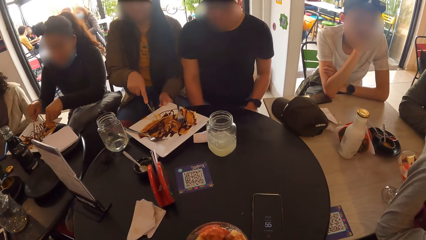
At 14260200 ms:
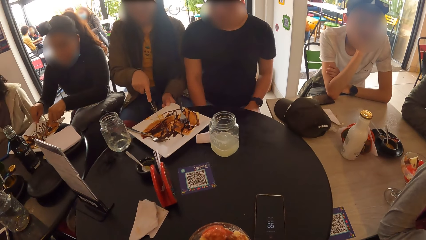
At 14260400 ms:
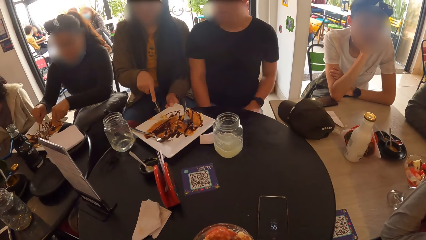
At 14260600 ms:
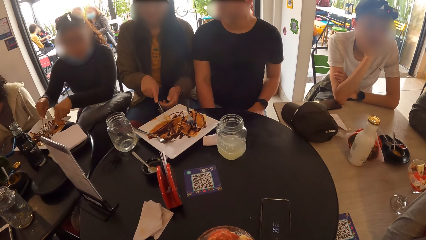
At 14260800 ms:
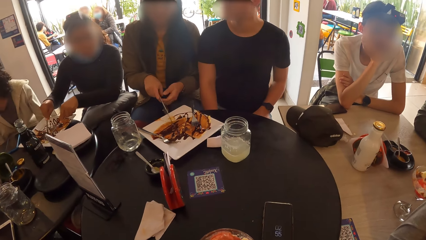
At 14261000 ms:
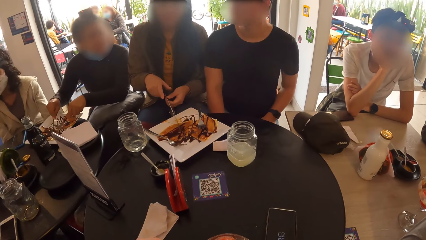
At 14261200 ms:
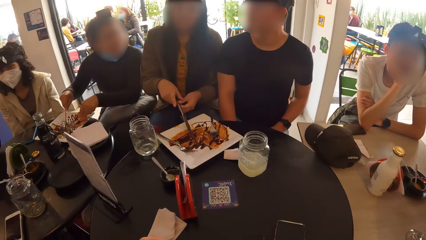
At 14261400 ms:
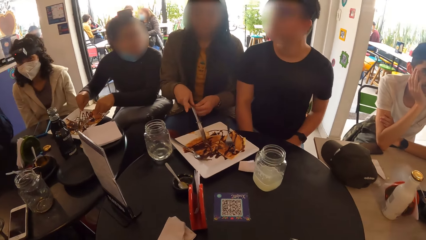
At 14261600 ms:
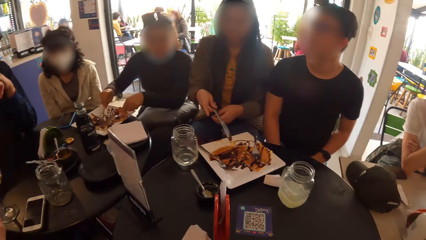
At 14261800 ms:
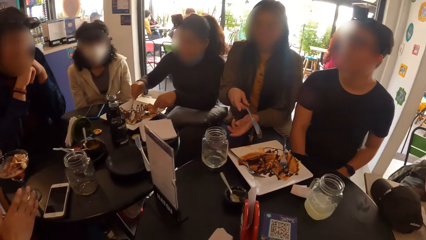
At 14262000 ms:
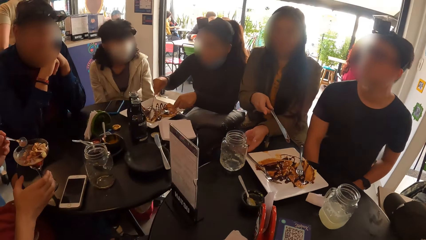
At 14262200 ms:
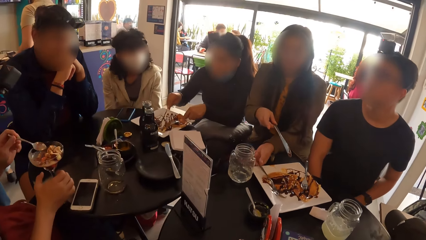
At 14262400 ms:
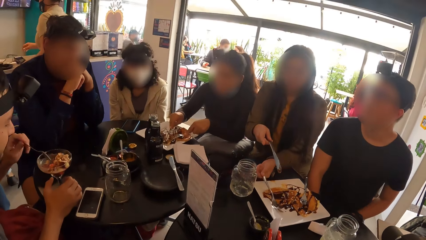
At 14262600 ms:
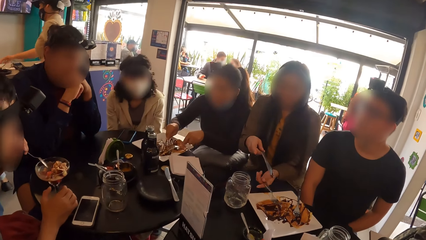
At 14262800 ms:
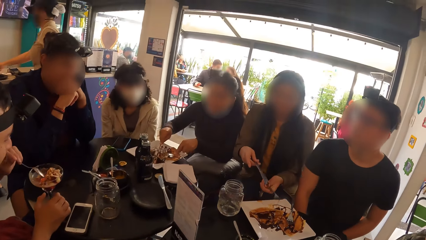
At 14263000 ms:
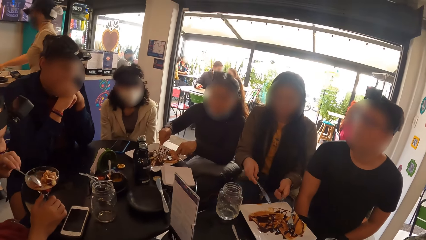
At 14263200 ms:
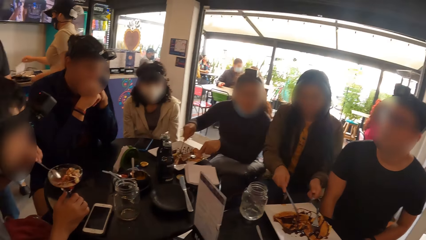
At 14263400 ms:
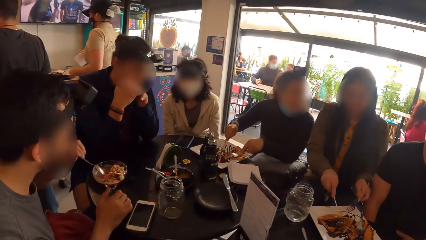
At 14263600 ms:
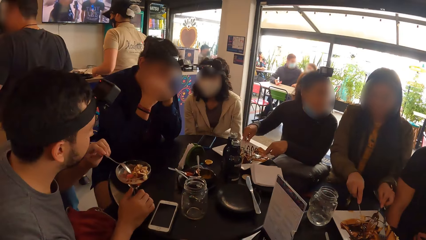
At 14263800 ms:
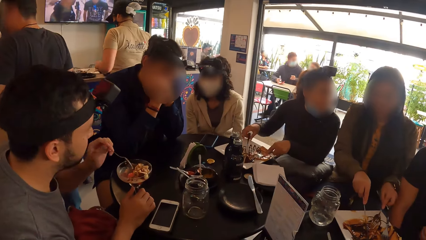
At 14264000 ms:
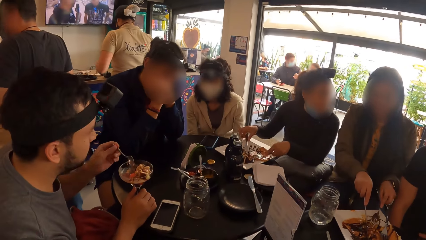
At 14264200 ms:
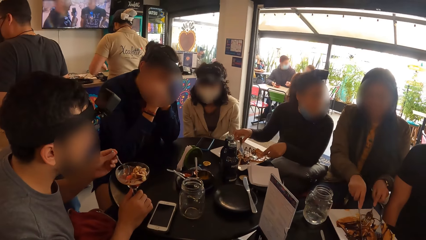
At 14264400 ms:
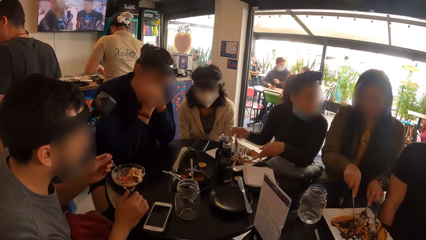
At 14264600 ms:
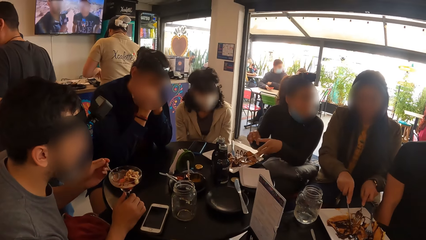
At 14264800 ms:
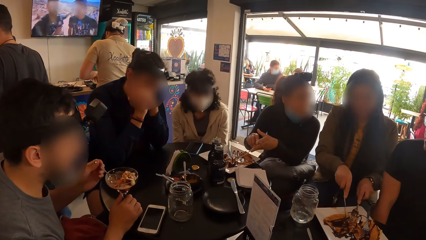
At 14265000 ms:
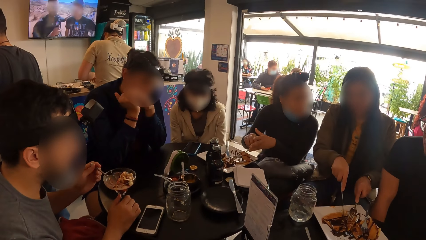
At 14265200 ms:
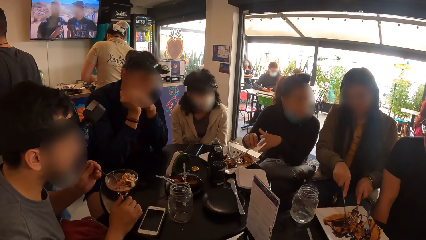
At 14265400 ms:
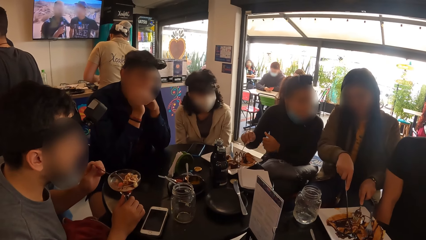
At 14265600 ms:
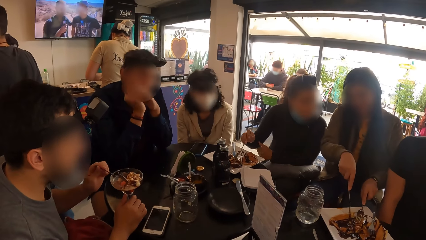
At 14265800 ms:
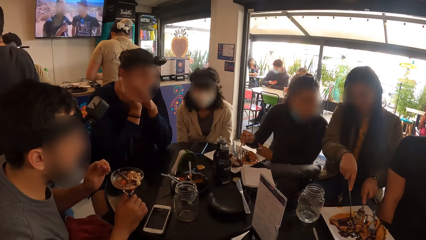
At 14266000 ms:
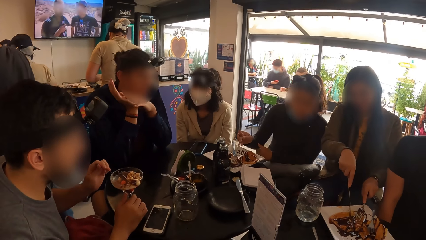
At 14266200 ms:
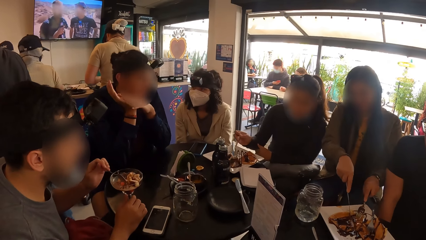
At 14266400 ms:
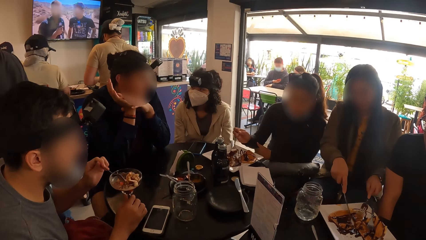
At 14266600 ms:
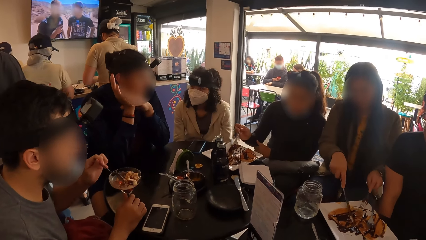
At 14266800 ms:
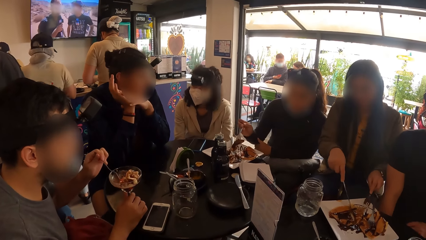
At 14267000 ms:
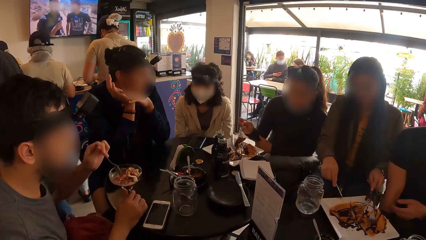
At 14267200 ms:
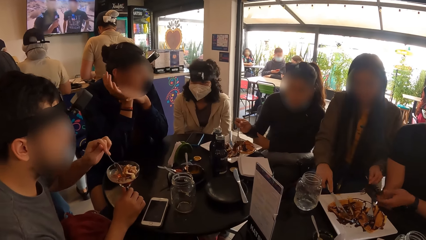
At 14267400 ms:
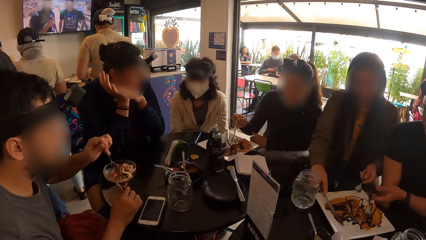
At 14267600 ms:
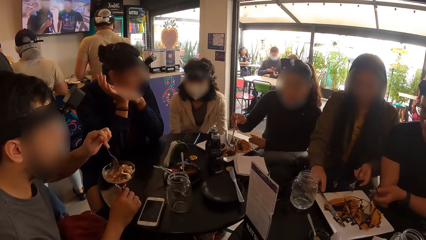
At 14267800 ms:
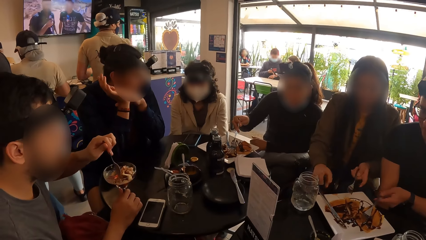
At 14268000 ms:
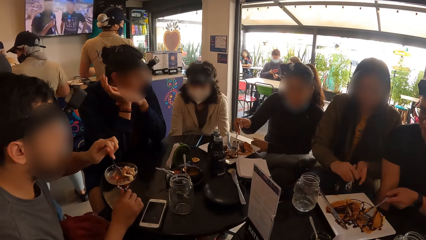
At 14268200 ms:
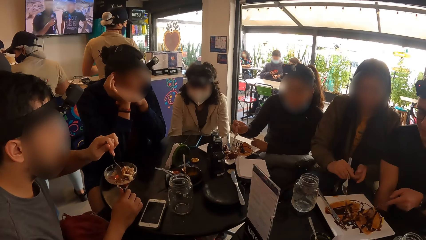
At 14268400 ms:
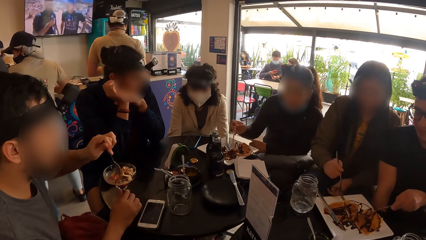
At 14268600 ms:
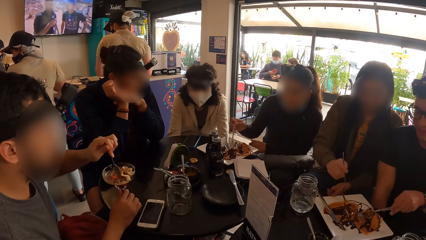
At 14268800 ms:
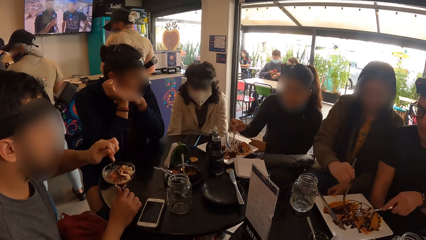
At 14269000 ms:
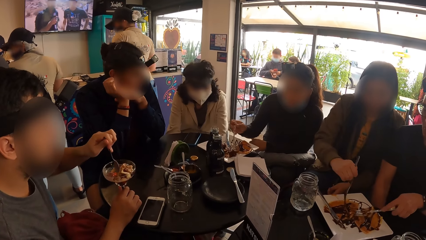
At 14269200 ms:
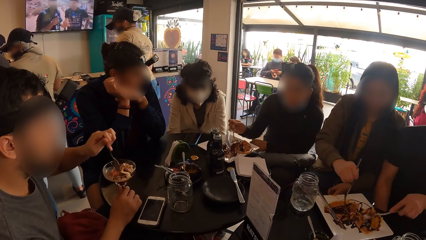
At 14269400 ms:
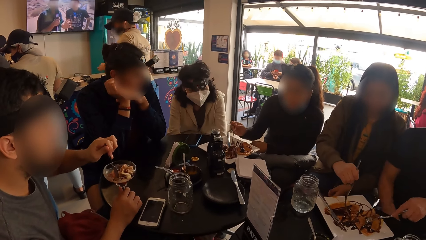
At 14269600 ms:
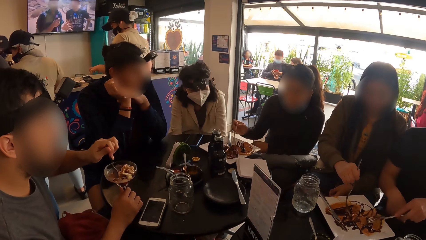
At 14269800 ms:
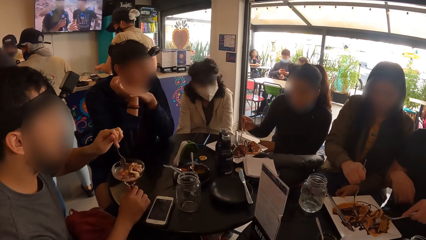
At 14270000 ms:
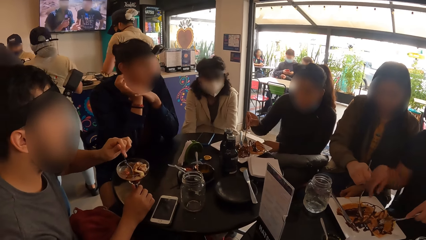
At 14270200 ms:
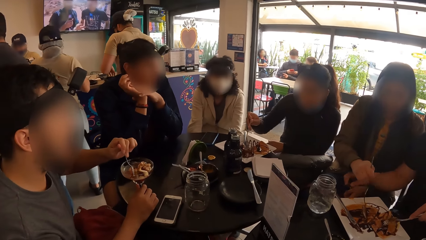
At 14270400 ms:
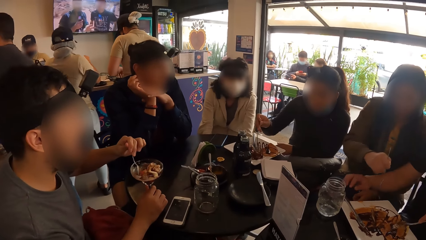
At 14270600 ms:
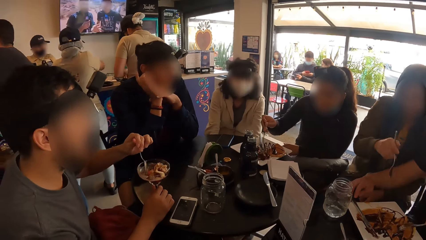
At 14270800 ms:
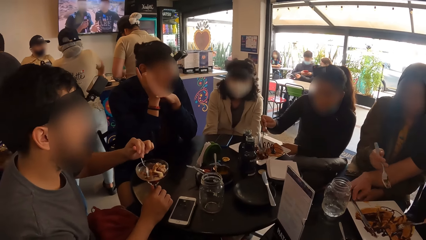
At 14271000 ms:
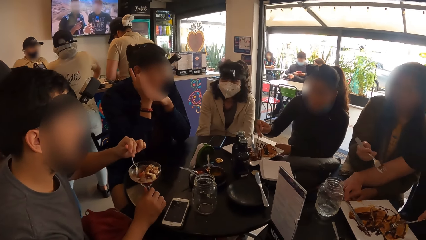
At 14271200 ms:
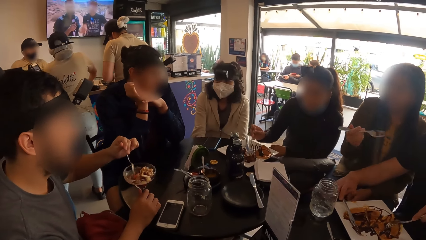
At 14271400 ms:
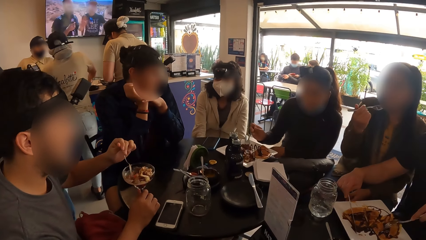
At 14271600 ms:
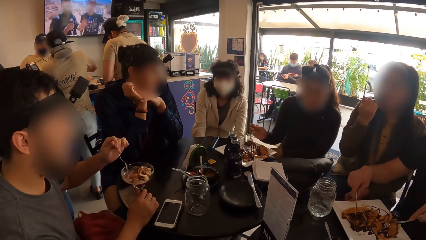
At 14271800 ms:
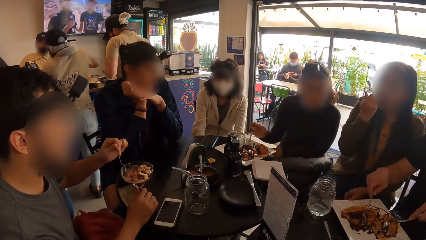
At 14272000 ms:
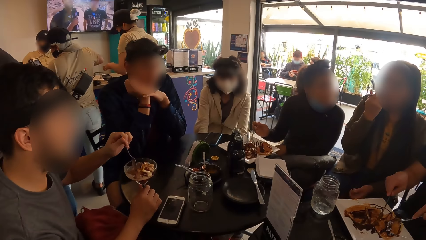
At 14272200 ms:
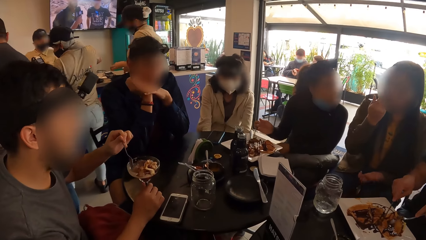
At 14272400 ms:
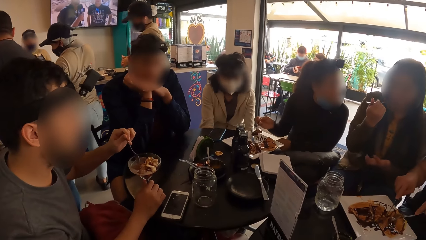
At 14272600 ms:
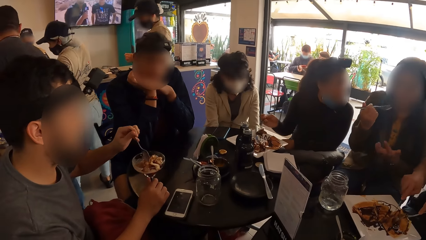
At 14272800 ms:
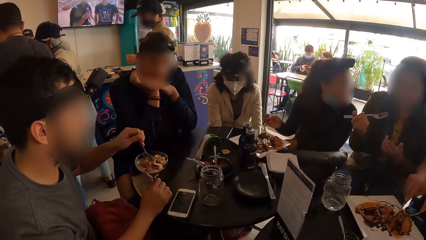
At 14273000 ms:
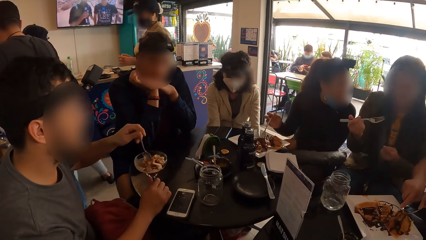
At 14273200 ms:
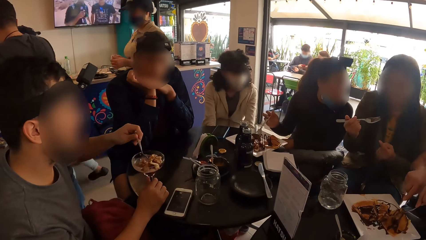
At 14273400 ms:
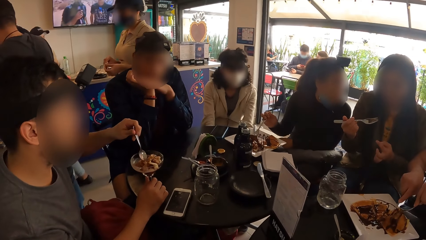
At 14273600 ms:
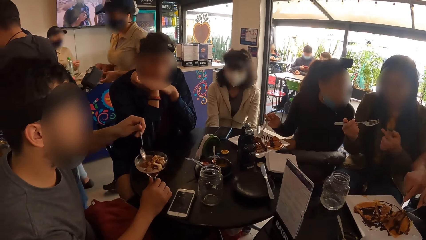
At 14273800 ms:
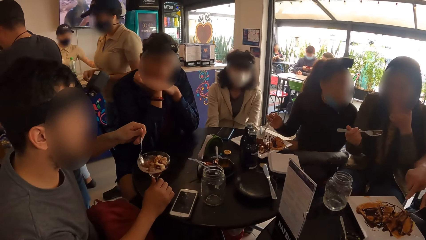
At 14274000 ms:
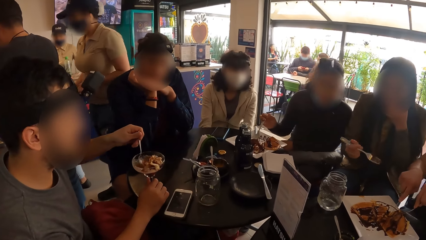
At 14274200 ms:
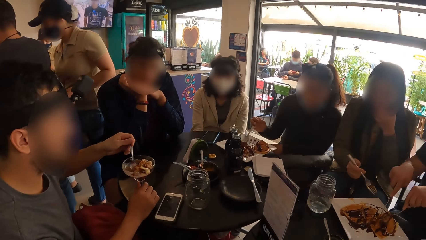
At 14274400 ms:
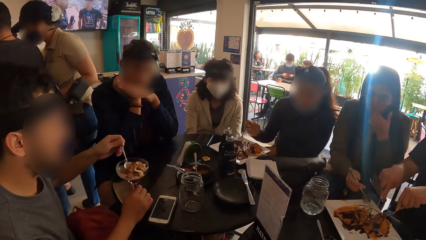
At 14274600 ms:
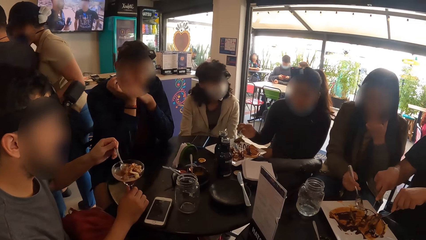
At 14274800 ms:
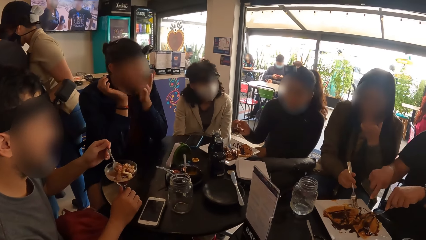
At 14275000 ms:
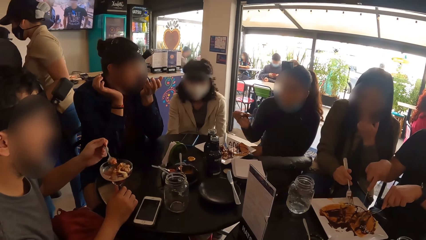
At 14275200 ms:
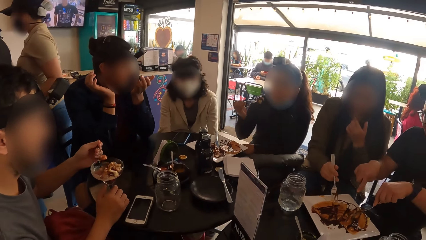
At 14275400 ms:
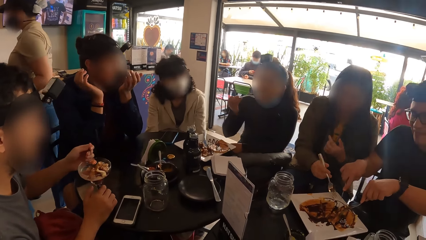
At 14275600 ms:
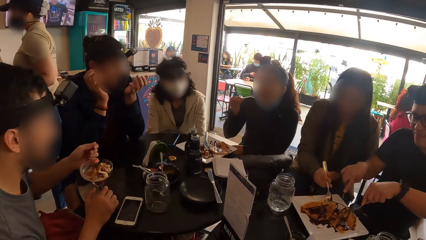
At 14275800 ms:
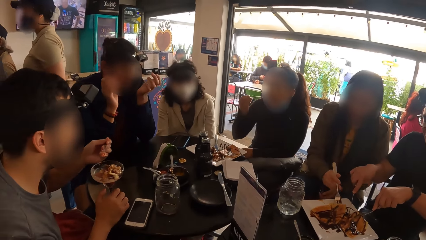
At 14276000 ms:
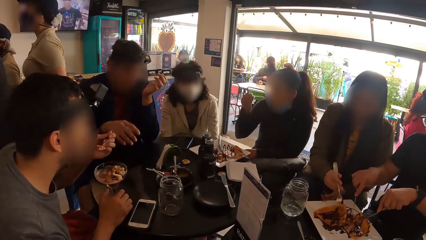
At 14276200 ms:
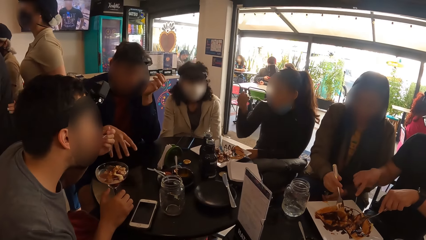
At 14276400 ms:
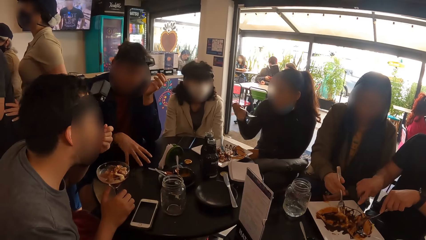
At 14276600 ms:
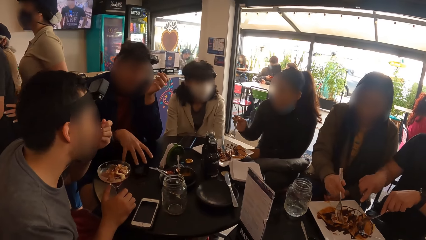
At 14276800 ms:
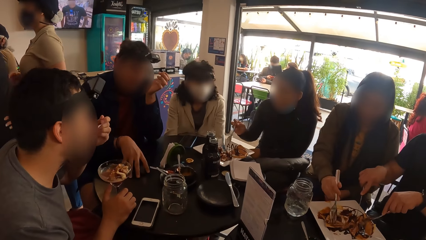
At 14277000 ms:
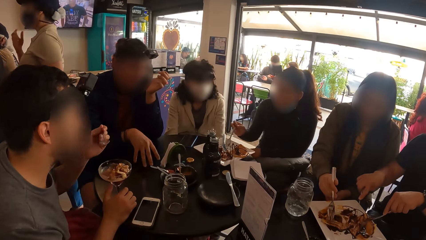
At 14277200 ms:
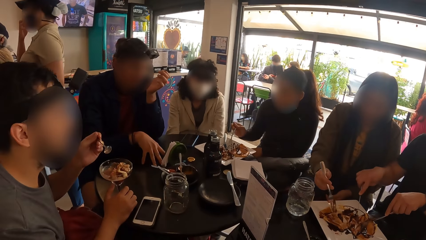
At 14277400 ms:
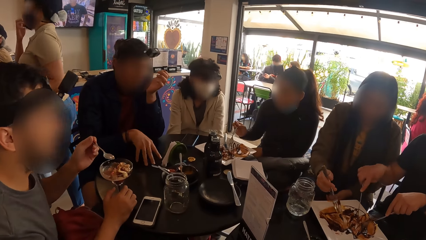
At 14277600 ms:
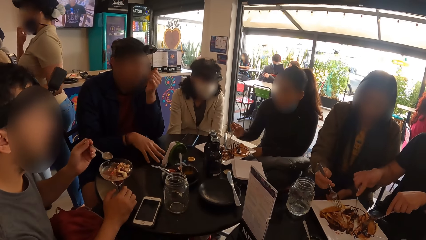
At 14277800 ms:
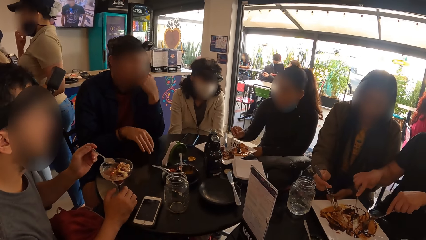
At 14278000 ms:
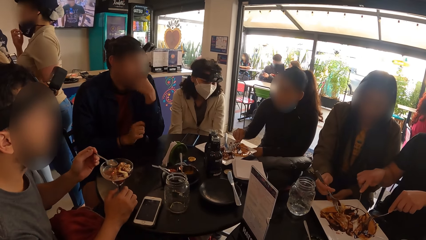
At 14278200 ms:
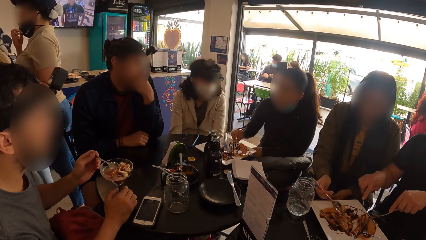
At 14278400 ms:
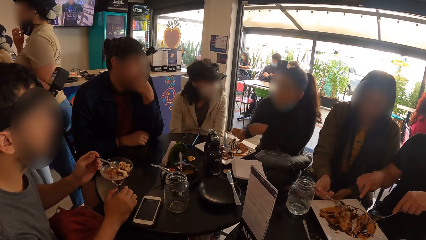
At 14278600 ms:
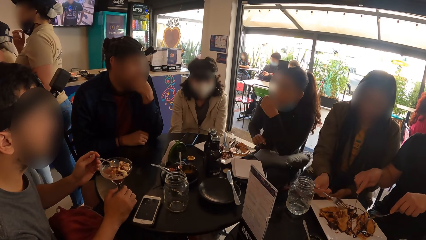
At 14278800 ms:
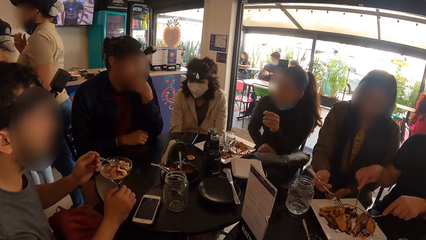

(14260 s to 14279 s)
The woman picks up the fork on the plate with her left hand. She eats the pie on the plate with the fork and knife in both hands. Another woman drops the knife on the plate with her right hand. The first woman drops the knife on the plate with her right hand. The man picks up the fork on the plate with his left hand. He picks up the knife from the plate with his right hand. He eats the pie on the plate with the fork and knife in both hands. Another man gestures with both hands. The other woman drops the fork on the plate with her right hand.
